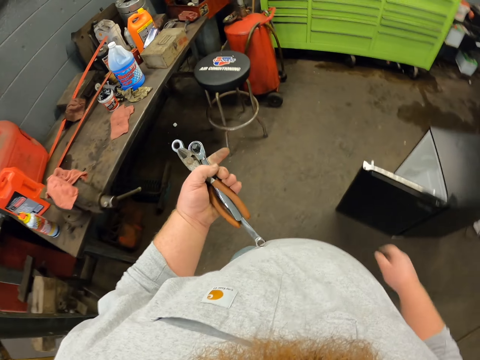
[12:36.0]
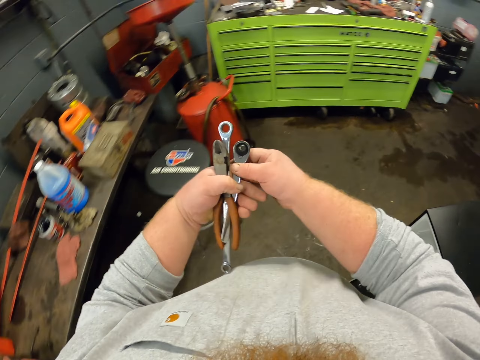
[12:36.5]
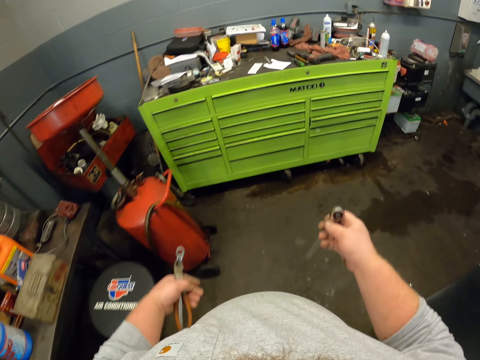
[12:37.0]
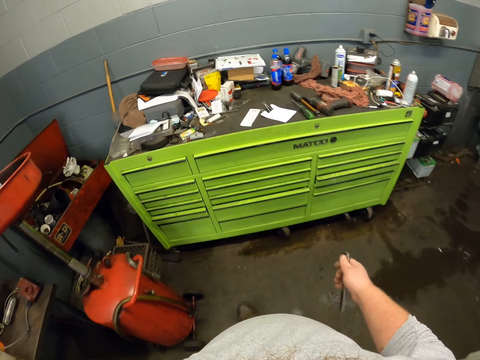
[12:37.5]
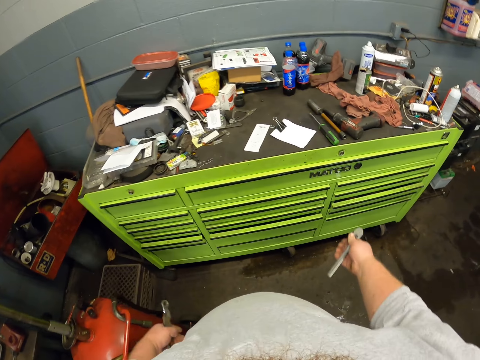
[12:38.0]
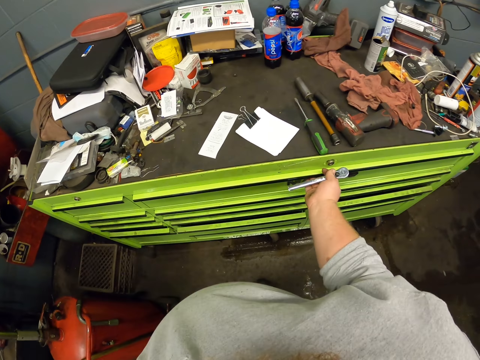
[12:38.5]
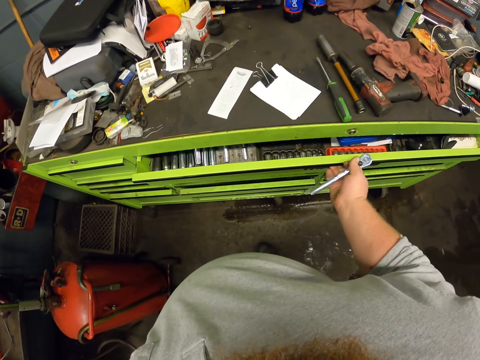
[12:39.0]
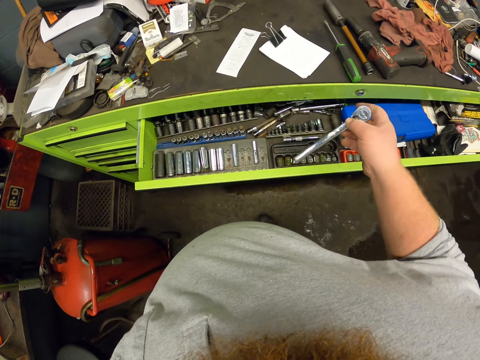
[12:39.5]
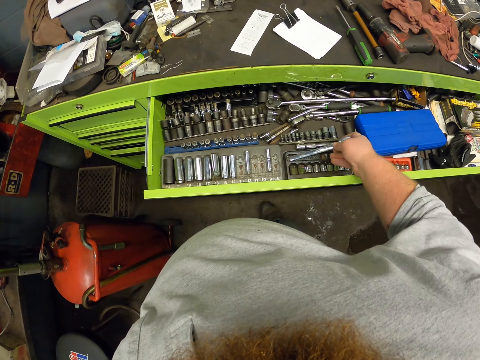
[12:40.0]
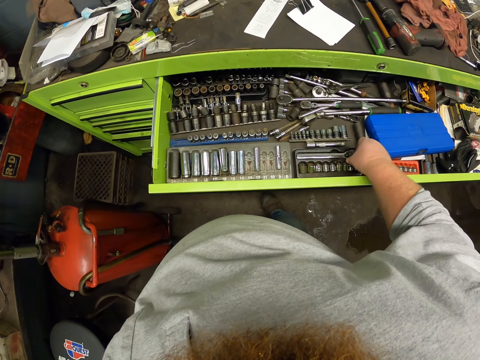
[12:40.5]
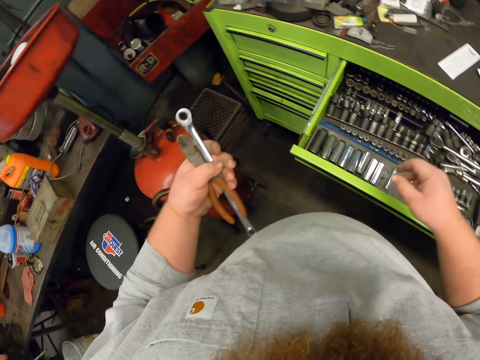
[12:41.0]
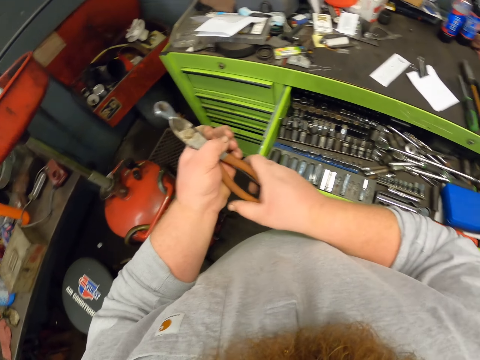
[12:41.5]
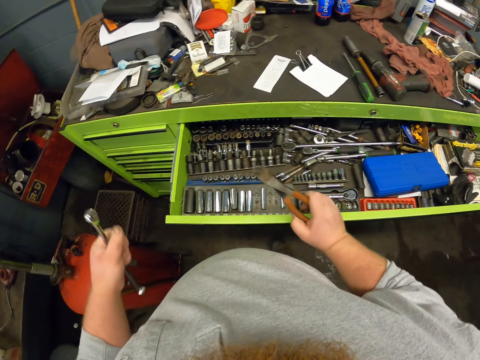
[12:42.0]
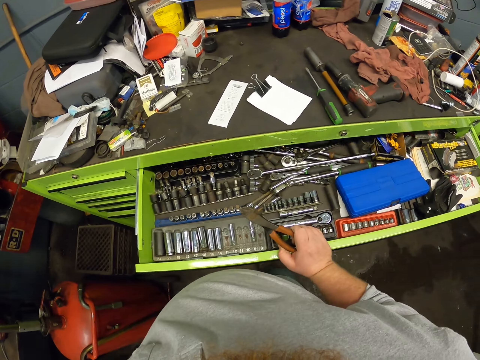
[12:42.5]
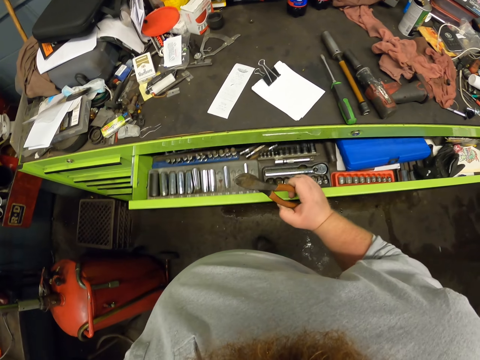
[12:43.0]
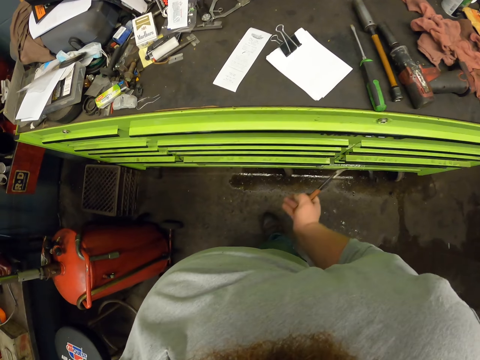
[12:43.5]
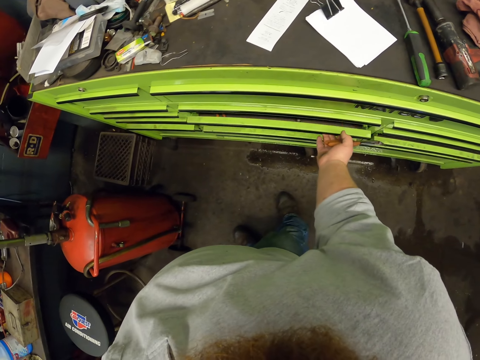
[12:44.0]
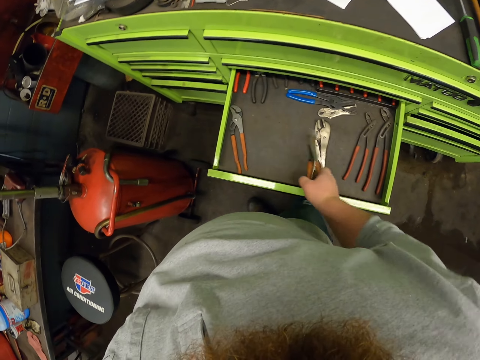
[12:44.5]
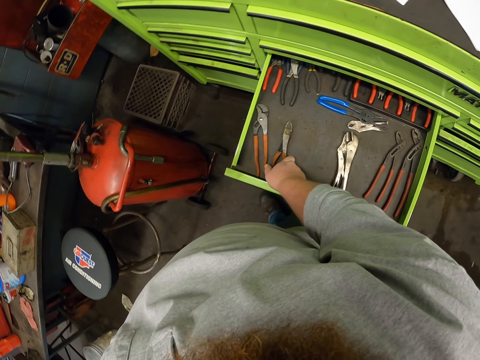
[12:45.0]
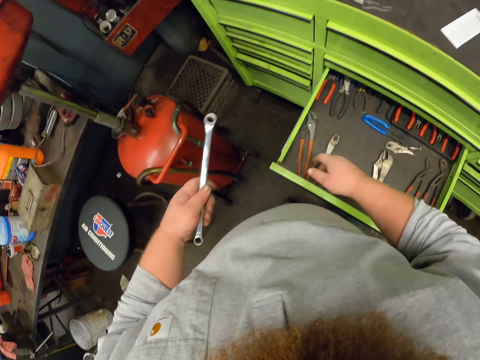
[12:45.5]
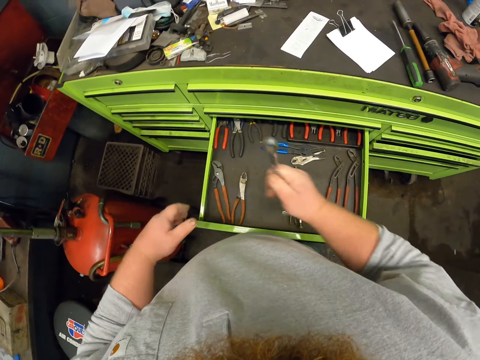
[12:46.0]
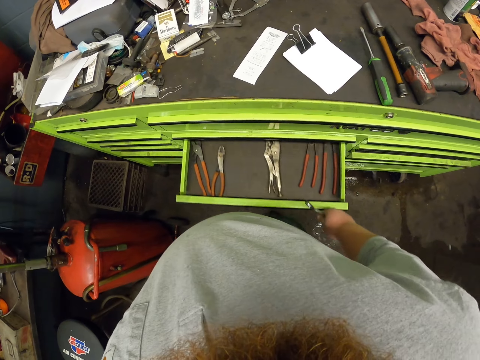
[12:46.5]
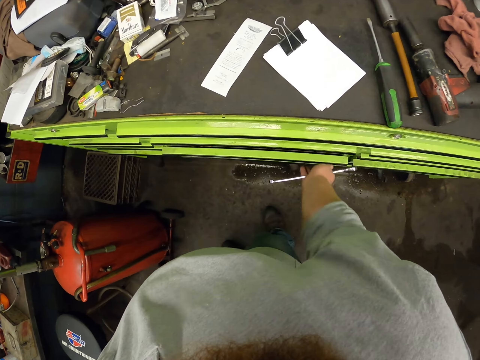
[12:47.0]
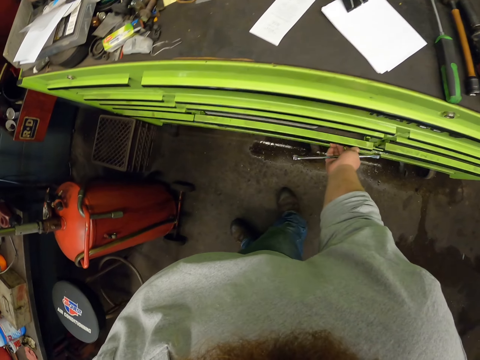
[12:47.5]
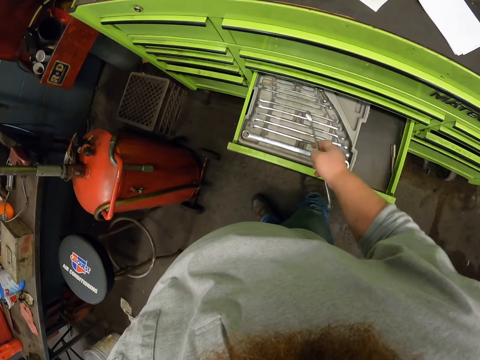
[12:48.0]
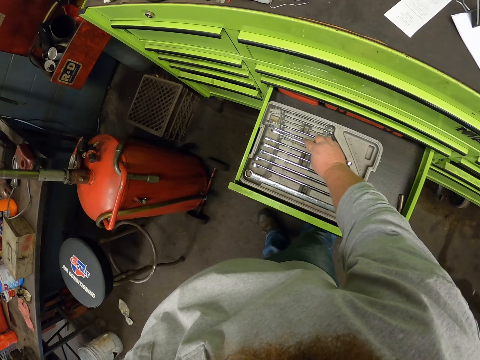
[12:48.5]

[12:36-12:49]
The camera wearer moves the wrench to his right hand. He walks towards the drawer. He opens the drawer. He places the wrench in the case. He moves the pliers to his right hand. He closes the drawer. He opens the drawer. He places the pliers in the drawer. He moves the spanner to his right hand. He closes the drawer. He opens the drawer.

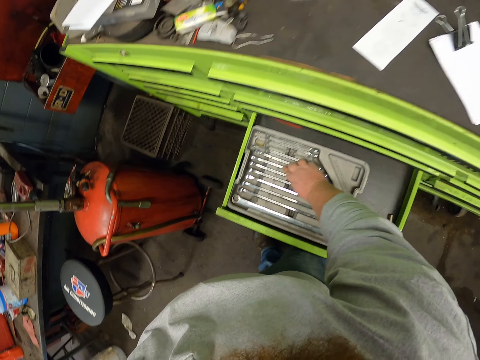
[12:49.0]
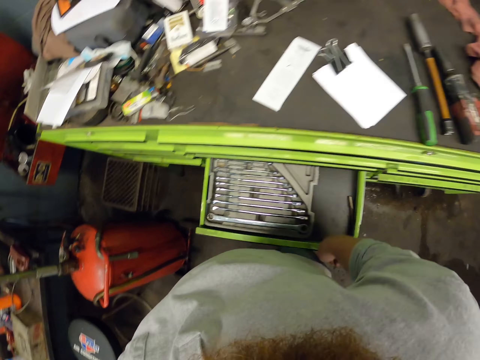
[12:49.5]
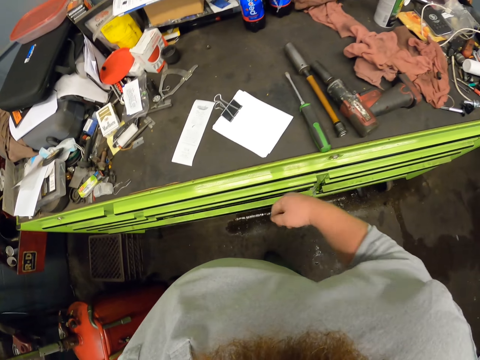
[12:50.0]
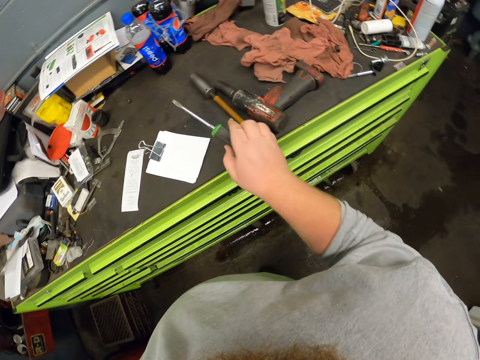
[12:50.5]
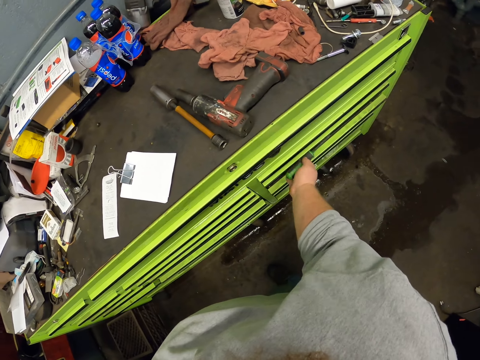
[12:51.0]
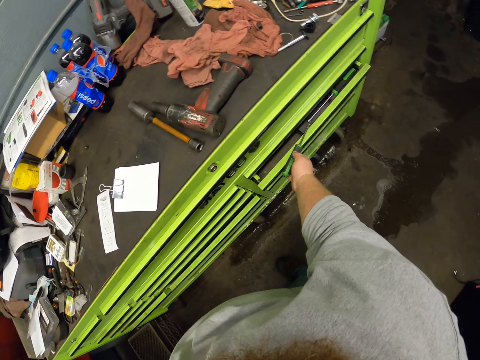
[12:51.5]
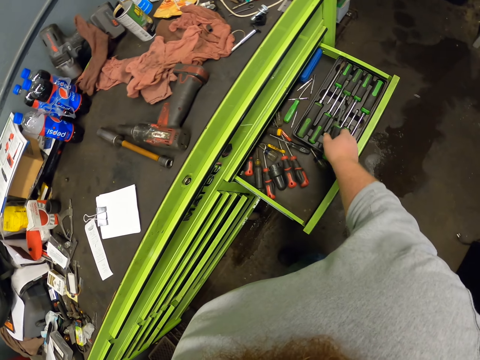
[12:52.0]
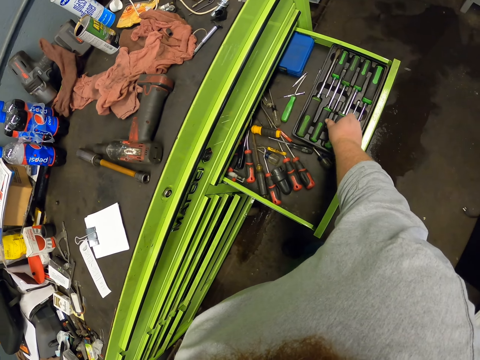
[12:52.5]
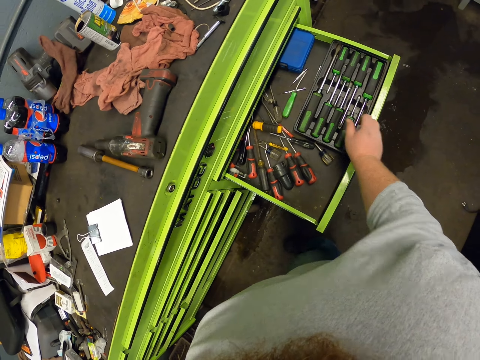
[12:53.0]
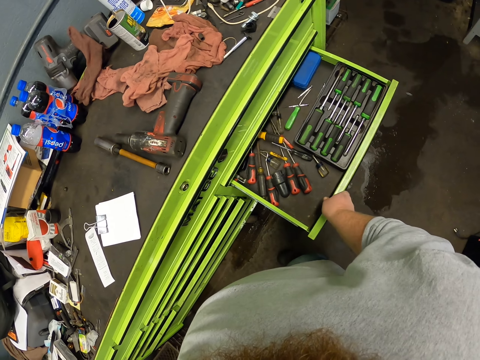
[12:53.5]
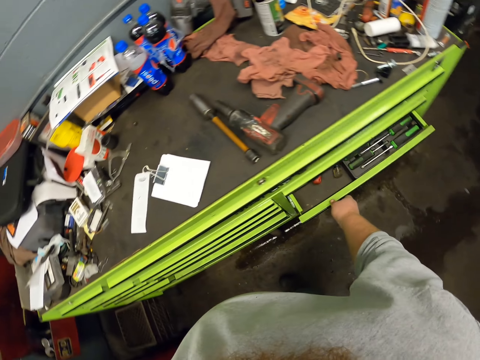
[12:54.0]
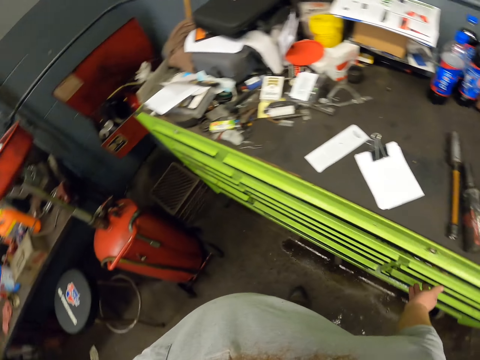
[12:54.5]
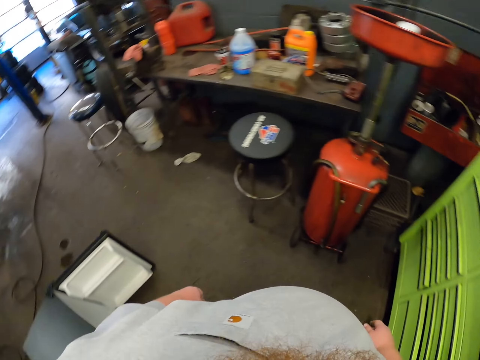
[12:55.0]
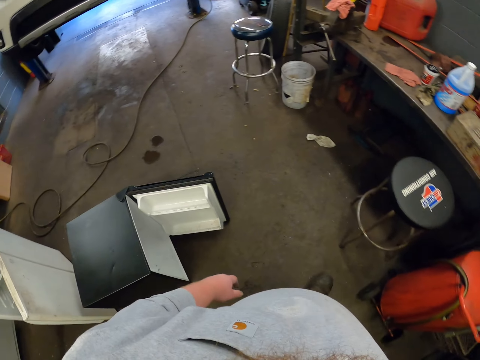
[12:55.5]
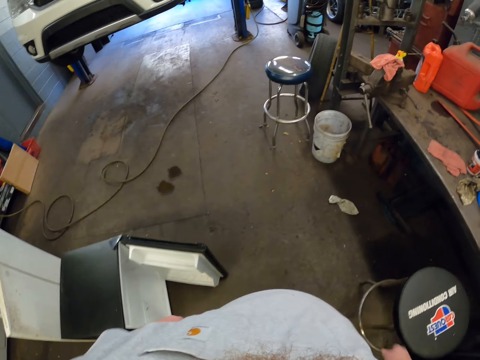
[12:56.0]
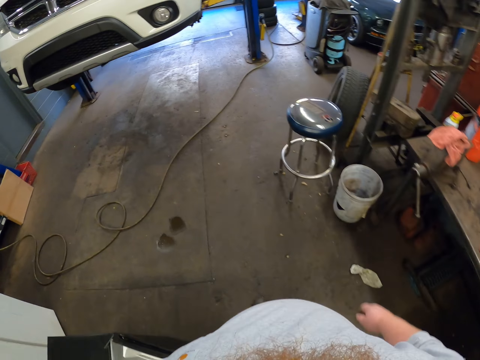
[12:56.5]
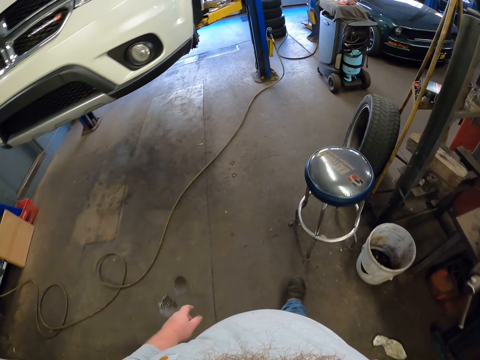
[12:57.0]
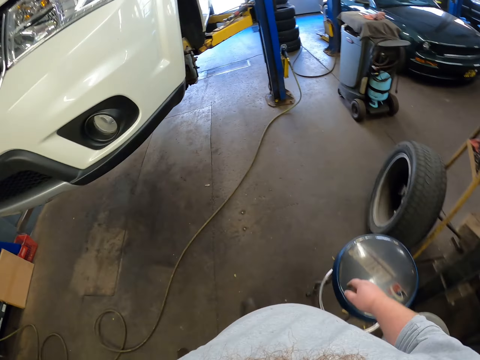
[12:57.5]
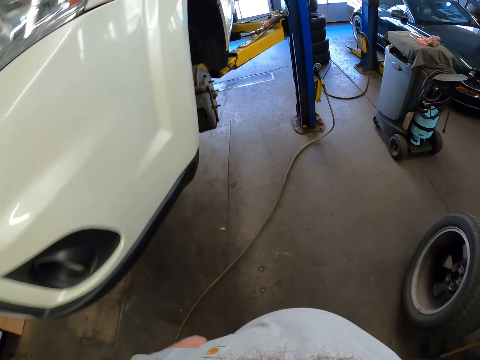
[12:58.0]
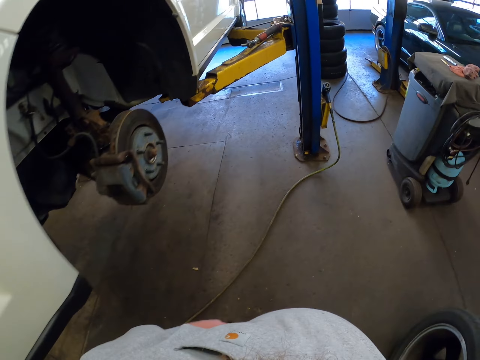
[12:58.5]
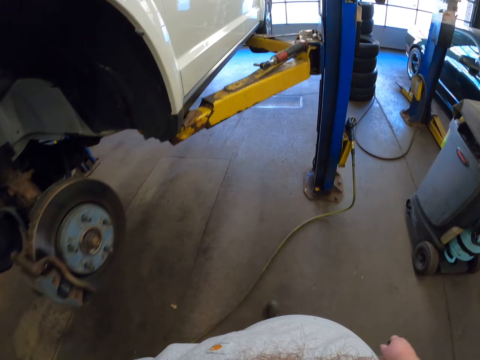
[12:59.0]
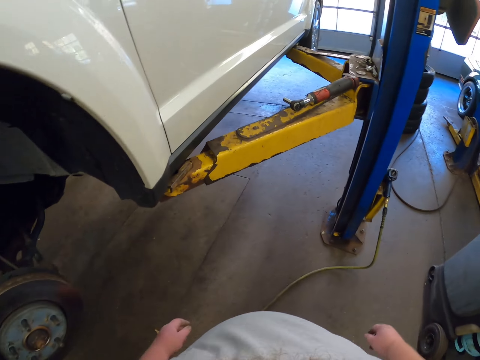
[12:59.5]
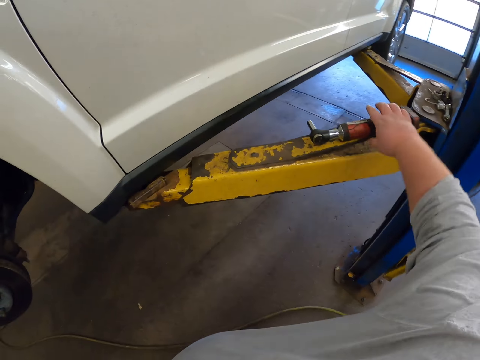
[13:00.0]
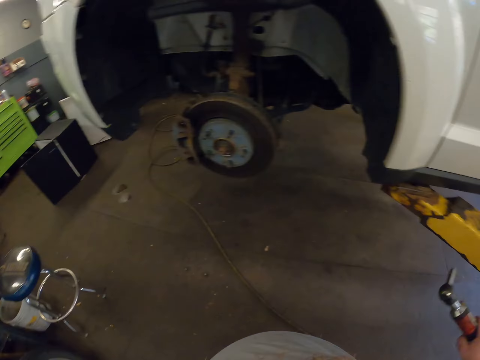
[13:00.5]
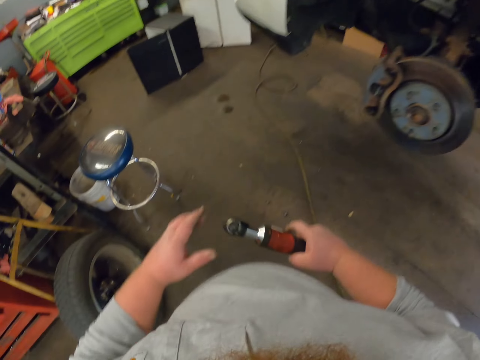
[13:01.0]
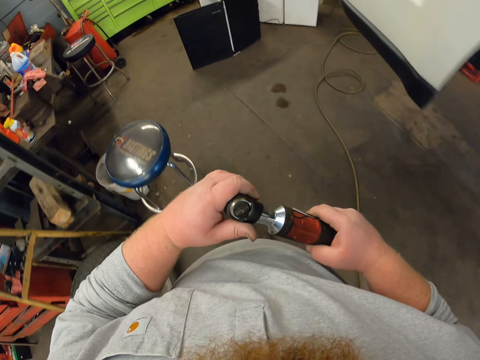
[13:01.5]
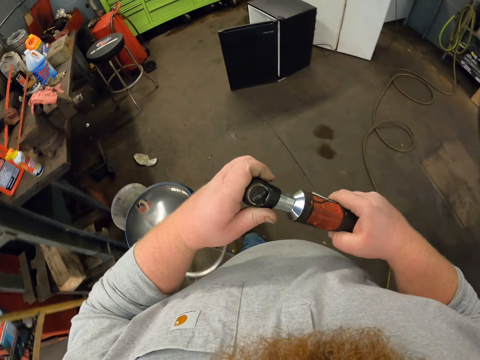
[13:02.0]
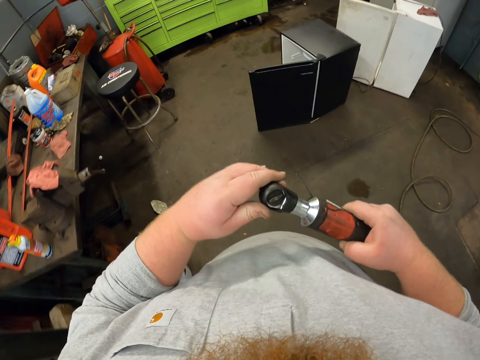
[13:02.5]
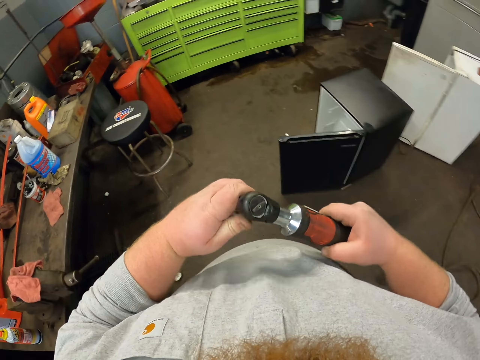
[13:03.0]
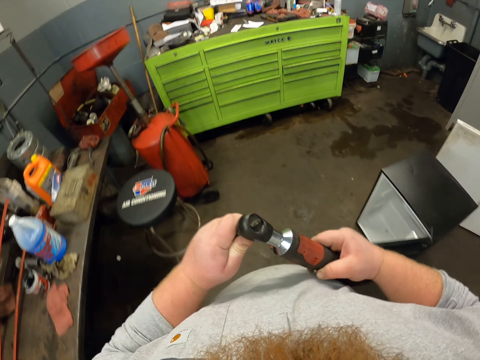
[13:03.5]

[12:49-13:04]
The camera wearer places the spanner in the case. They close the drawer. They pick up a screwdriver from the drawer stand. They open the drawer. They put the screwdriver or spanner in the drawer. They close the drawer. They walk in the workshop towards the lifting platform. They pick up the wrench or flank socket. They walk in the workshop towards the drawer. They separate the head from the tube.
